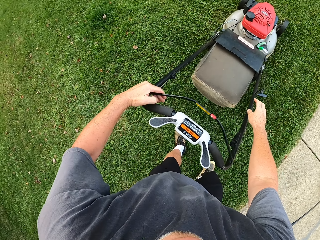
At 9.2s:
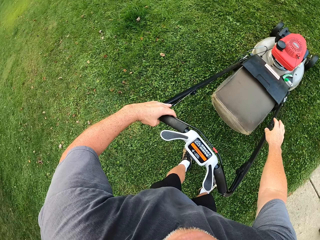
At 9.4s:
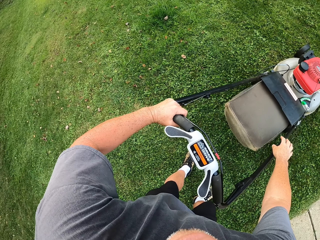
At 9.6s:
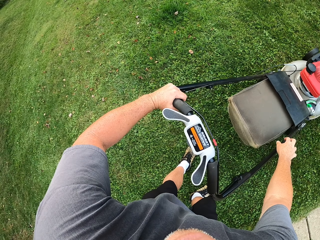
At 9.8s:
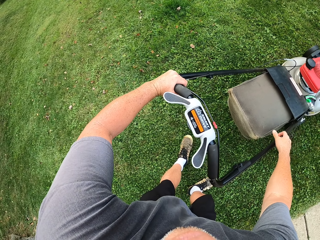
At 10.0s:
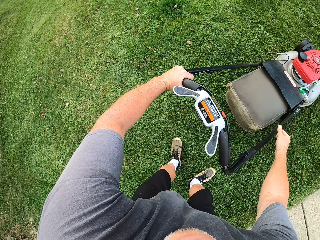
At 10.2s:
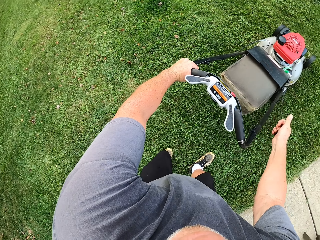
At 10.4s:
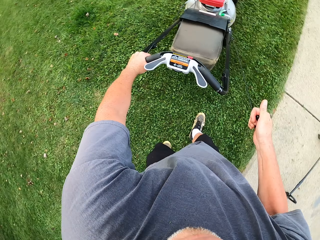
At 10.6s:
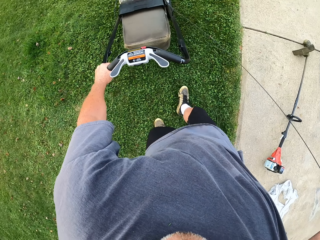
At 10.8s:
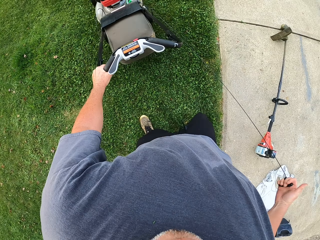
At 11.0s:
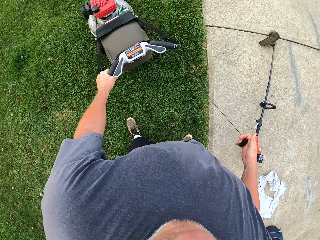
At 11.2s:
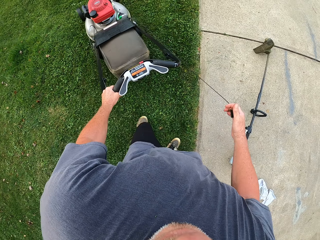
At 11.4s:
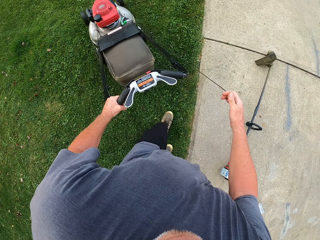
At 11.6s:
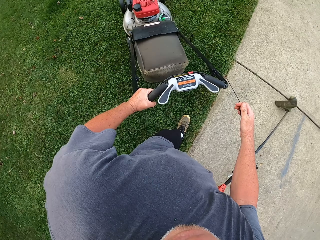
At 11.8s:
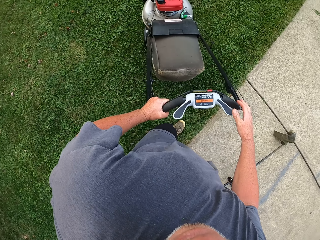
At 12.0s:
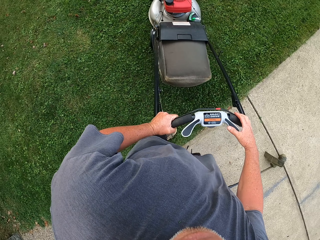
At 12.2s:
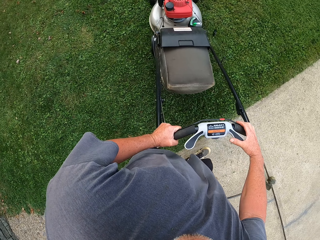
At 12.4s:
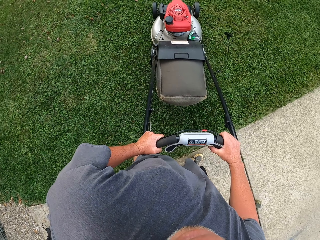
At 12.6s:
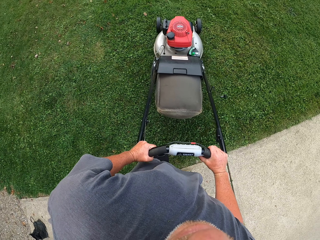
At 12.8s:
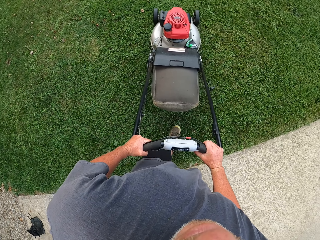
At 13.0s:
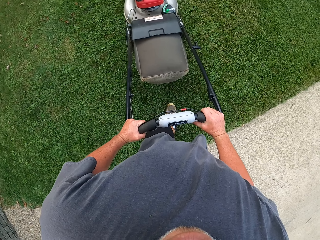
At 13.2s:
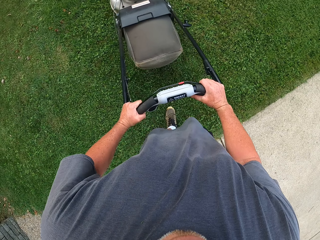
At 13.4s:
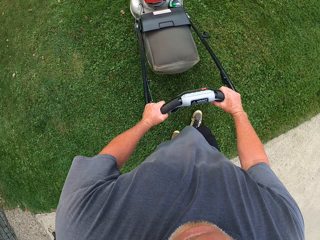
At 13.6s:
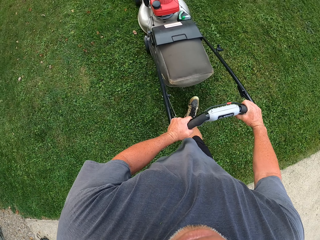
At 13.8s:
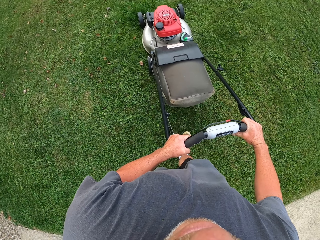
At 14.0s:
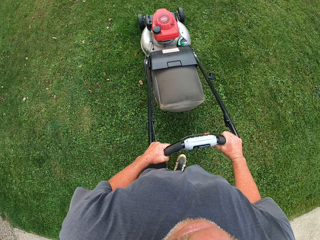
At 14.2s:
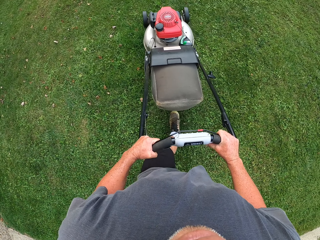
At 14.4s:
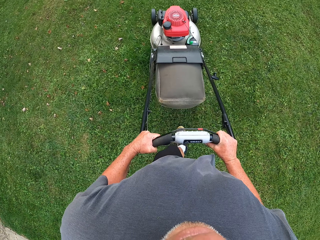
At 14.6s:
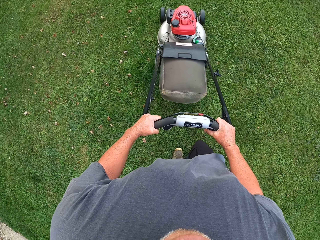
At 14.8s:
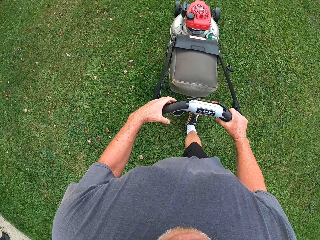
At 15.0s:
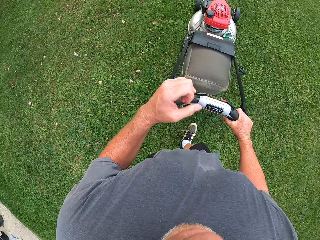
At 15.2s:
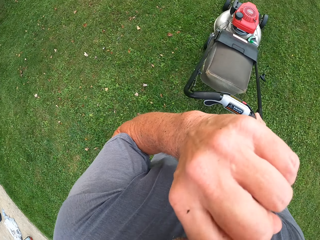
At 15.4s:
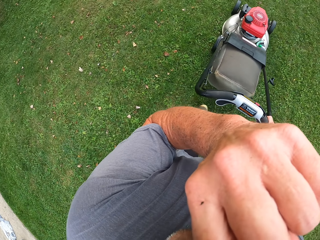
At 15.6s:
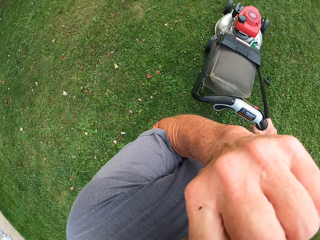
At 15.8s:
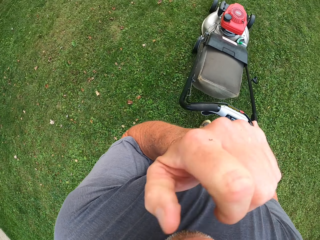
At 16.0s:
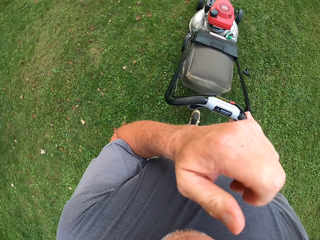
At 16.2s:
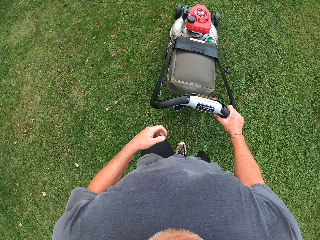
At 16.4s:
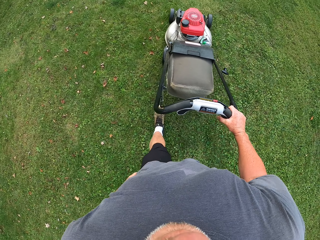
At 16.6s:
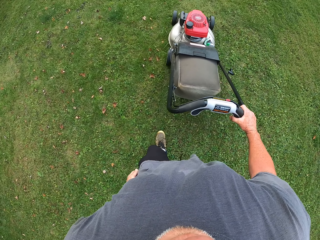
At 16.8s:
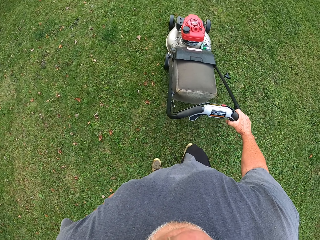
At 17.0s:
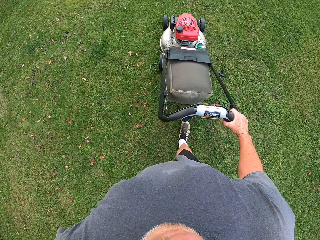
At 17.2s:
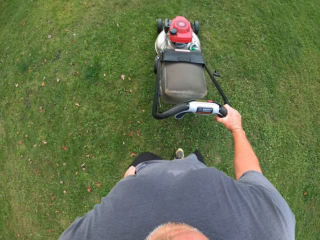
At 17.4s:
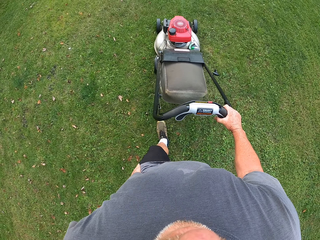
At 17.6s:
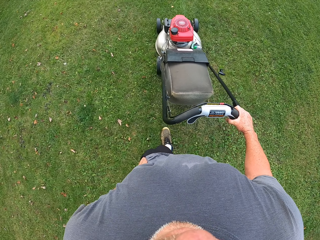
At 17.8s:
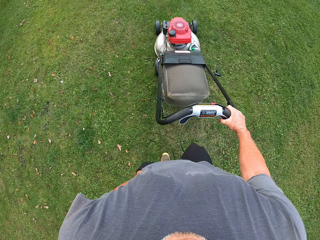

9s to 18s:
The camera wearer puts the lawn mower engine on. They cut grass by the lawn mower.

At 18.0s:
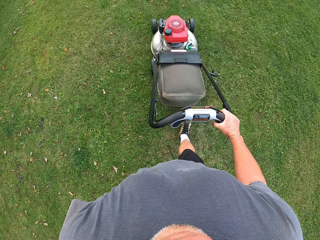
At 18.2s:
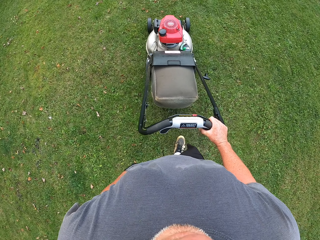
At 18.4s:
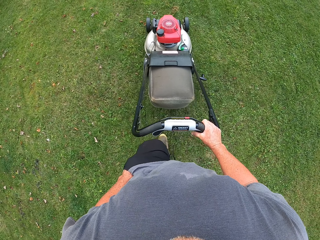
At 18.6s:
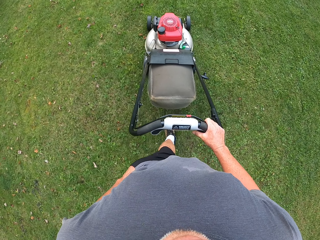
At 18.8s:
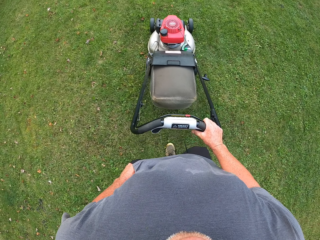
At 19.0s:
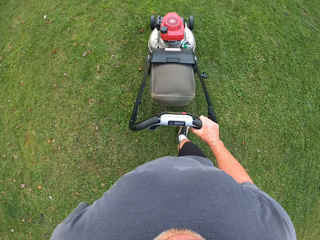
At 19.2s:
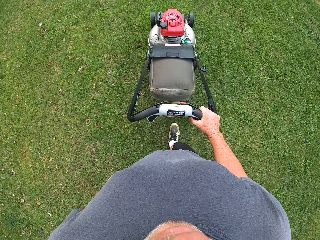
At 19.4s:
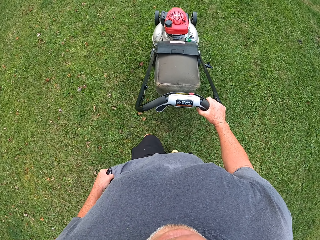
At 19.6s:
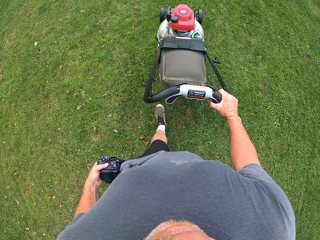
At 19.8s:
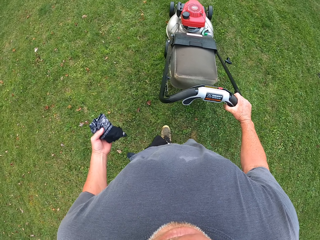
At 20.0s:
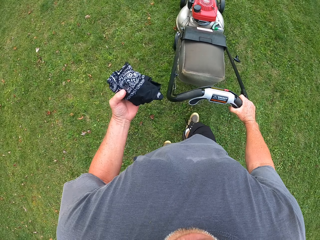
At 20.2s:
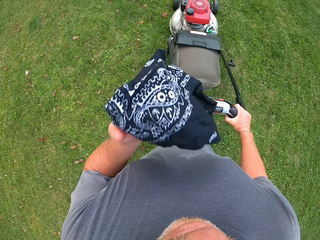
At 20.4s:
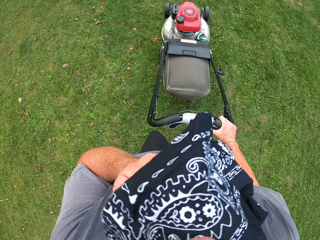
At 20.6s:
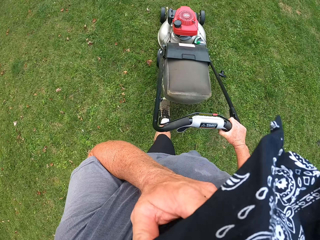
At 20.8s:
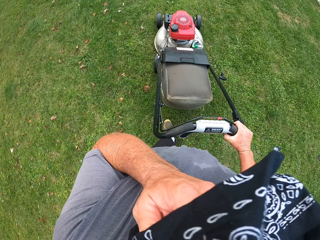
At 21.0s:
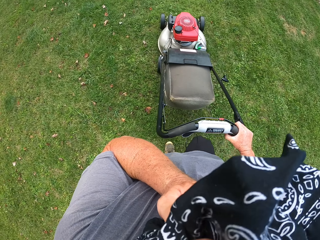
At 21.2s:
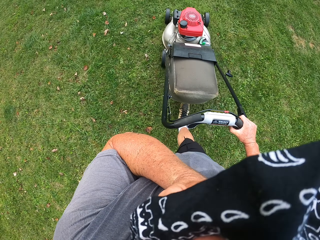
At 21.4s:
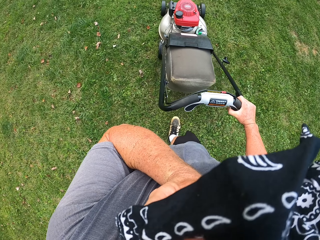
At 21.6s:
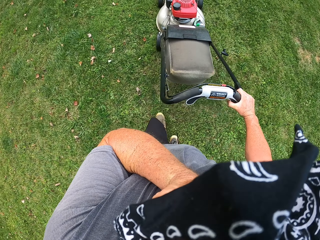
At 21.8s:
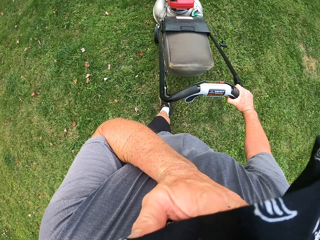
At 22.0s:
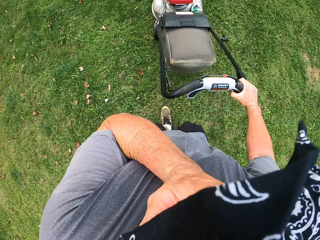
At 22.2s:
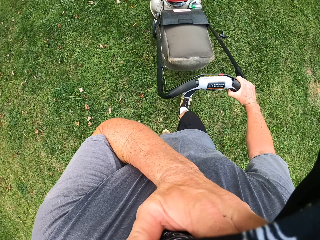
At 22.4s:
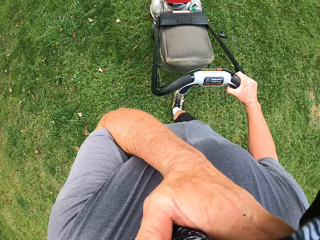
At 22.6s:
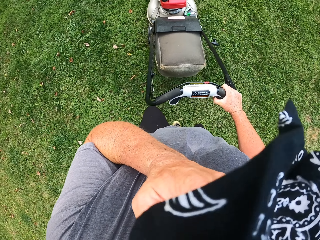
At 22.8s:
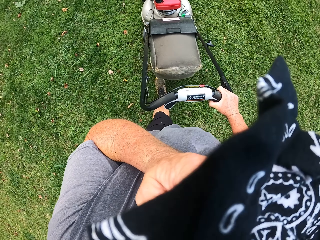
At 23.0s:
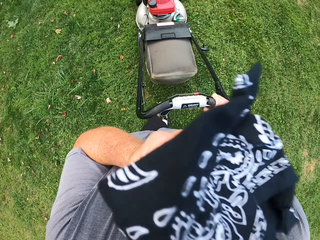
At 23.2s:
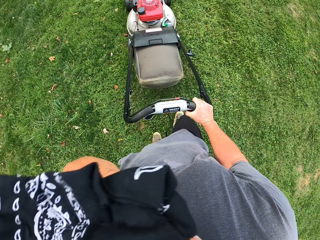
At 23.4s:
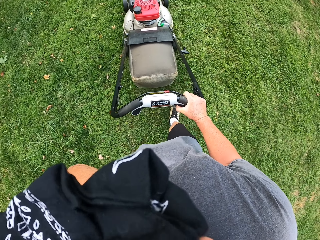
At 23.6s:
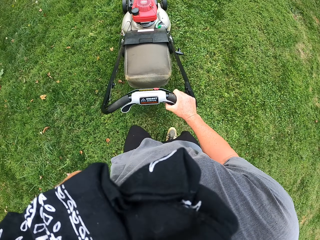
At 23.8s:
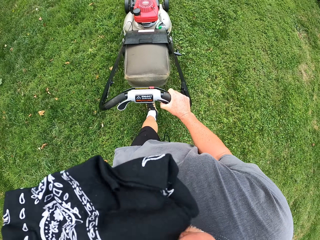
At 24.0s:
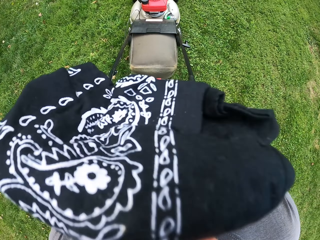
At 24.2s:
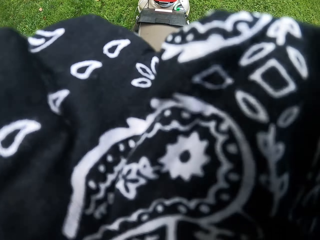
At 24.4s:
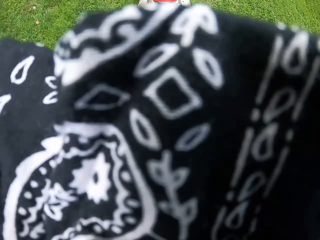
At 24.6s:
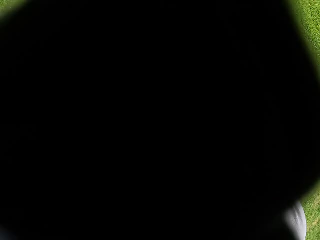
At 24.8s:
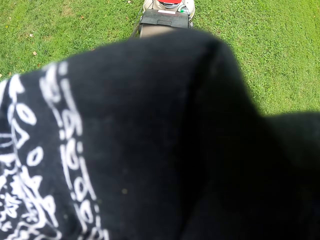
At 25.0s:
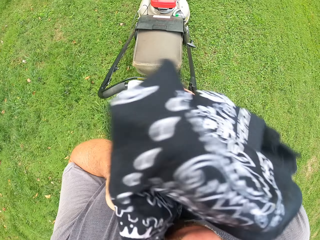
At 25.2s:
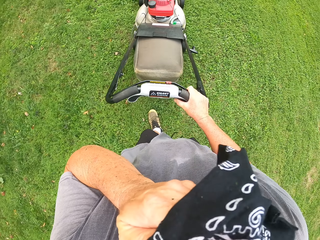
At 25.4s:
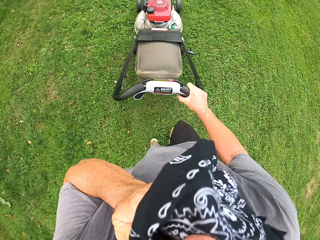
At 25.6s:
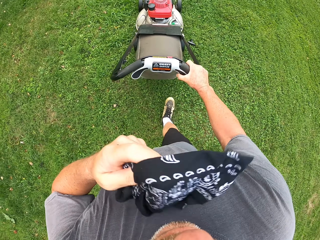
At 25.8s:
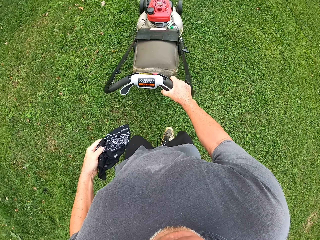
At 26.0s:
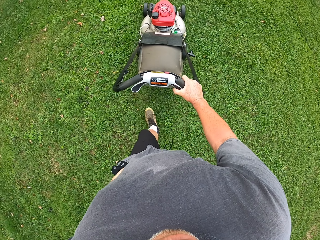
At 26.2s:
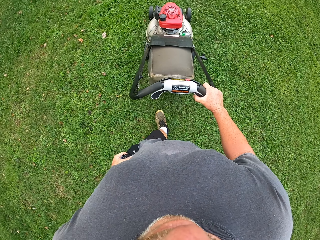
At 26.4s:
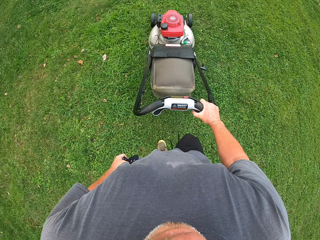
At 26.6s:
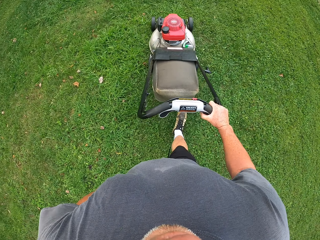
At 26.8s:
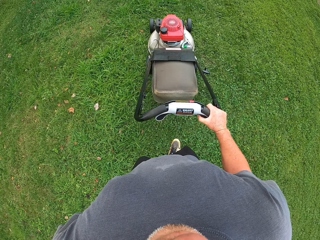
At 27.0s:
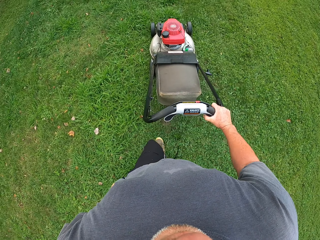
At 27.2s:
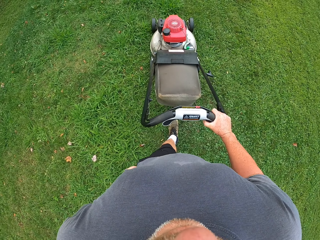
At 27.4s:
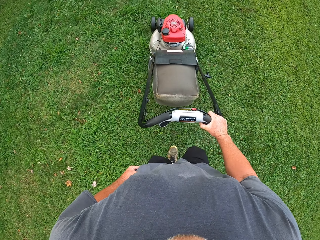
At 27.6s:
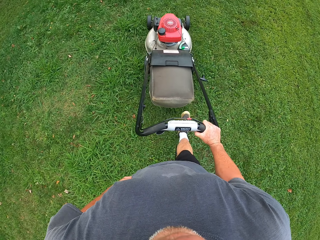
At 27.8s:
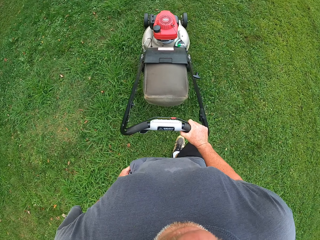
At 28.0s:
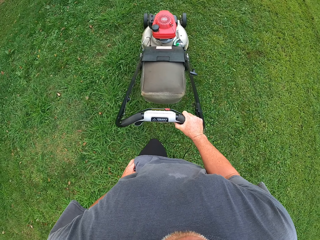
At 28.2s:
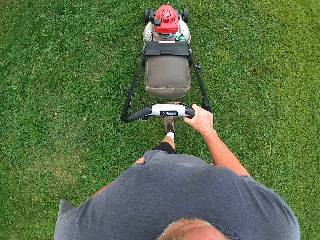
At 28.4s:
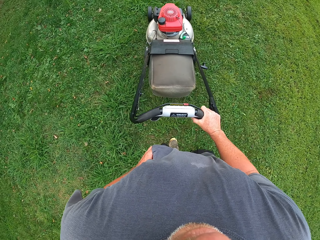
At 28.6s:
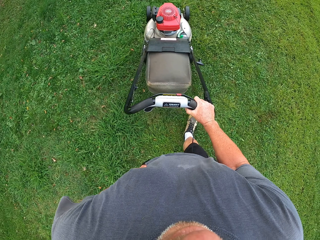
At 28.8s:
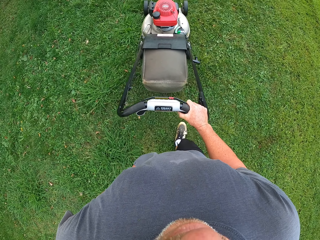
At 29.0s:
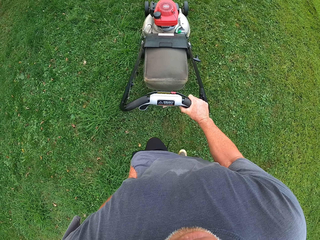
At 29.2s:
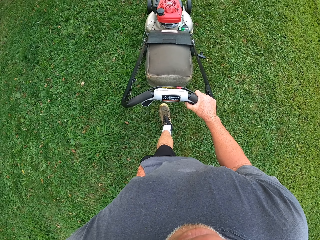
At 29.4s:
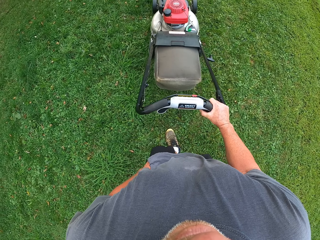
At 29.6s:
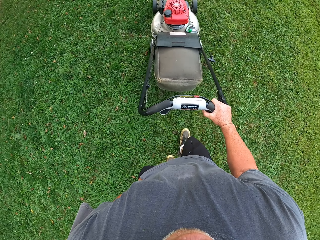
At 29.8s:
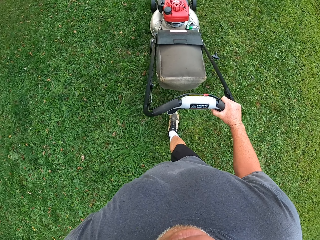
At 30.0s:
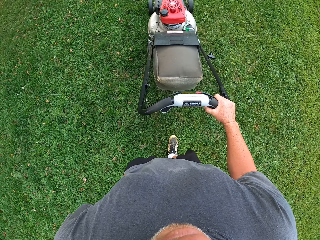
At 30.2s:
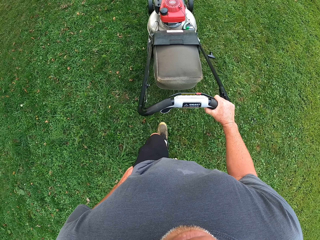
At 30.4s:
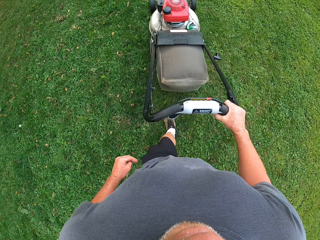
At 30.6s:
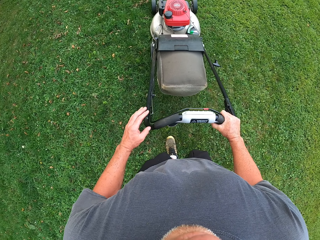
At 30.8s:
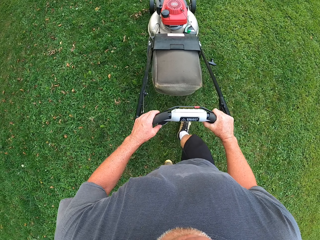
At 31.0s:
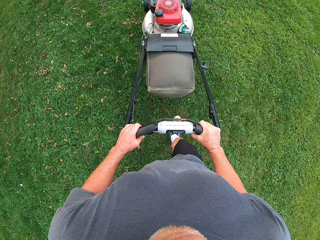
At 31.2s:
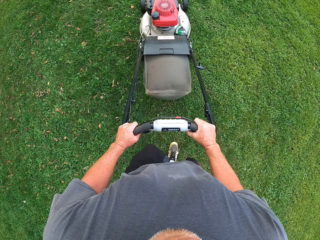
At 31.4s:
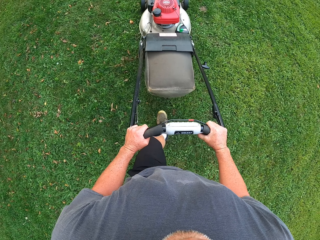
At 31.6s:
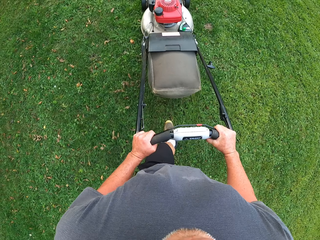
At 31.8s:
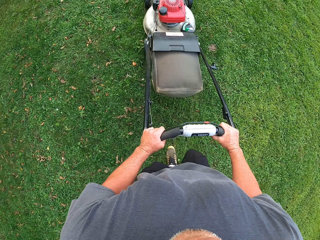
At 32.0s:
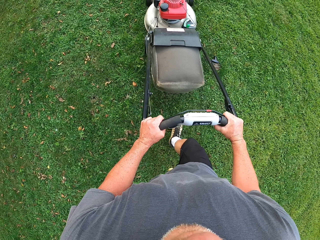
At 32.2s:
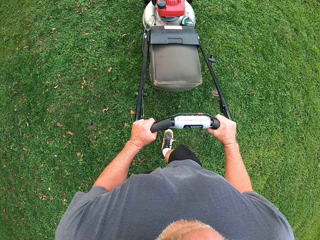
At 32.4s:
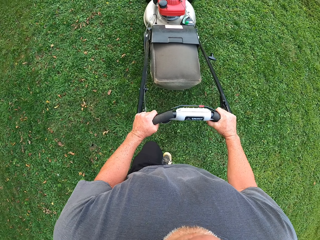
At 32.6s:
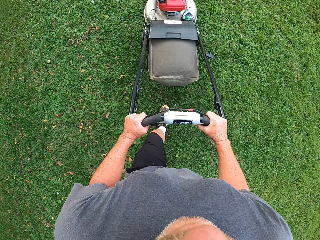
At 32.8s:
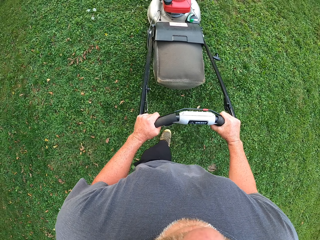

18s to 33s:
The camera wearer wipes his face with a cloth. He cuts the grass with the machine. He puts the cloth in the pocket. He cuts the grass with the machine again.
